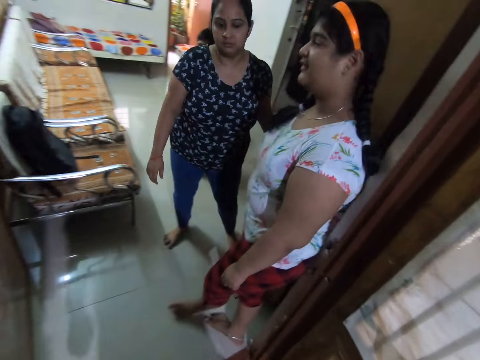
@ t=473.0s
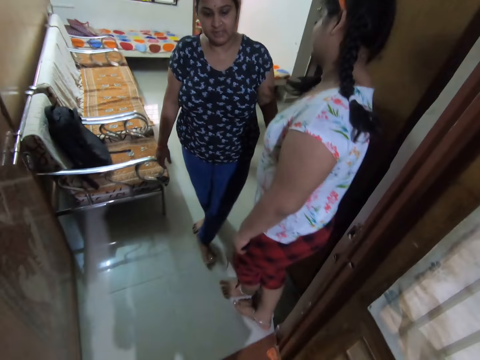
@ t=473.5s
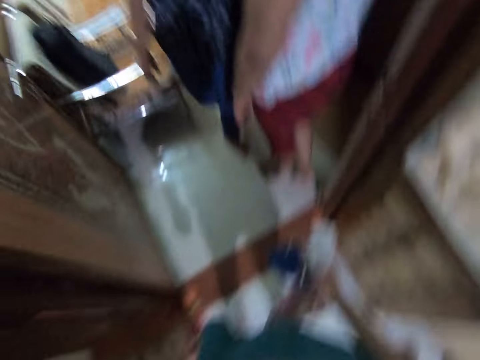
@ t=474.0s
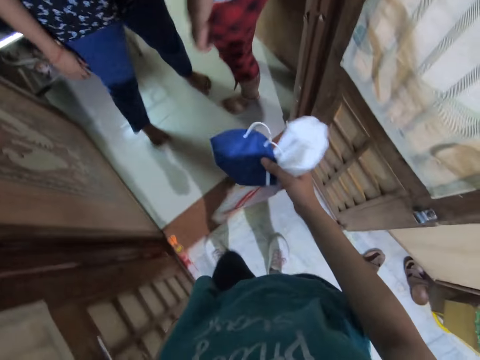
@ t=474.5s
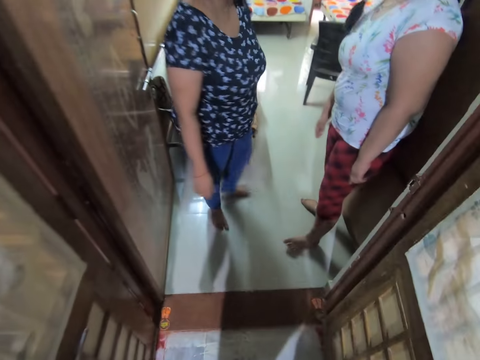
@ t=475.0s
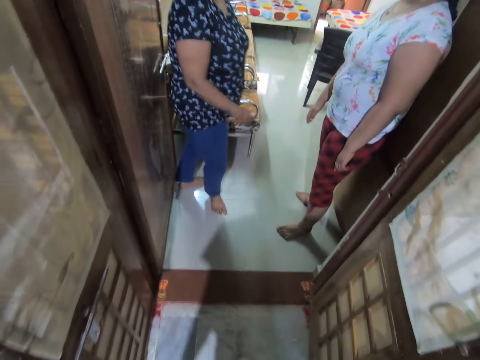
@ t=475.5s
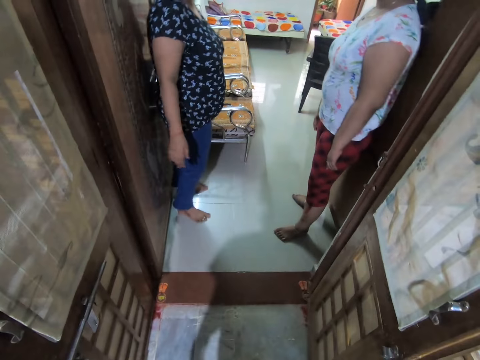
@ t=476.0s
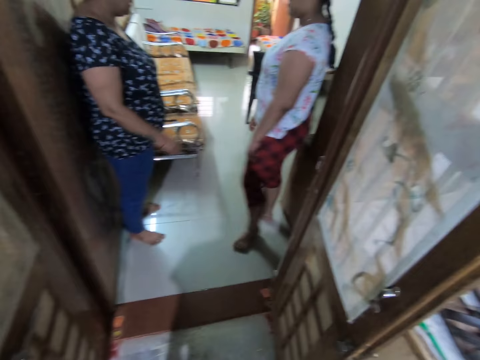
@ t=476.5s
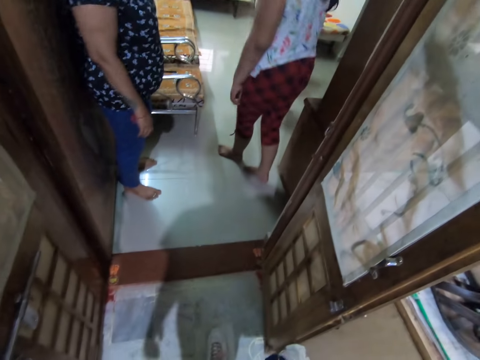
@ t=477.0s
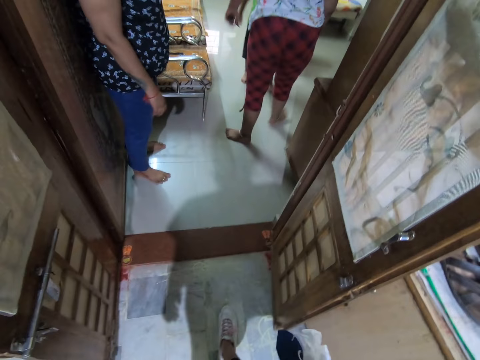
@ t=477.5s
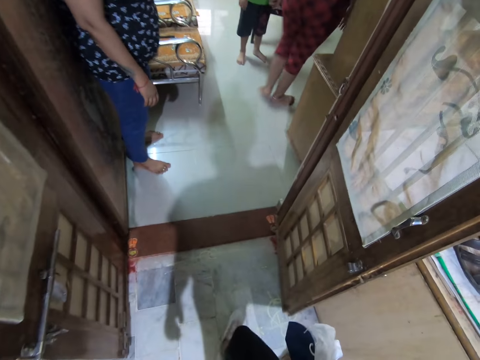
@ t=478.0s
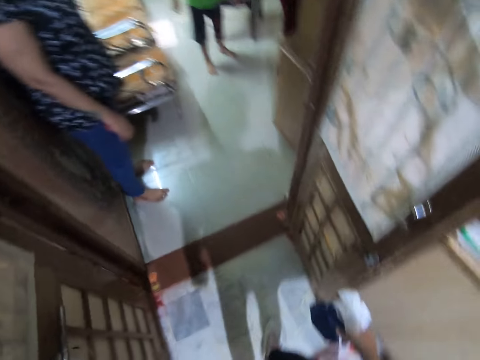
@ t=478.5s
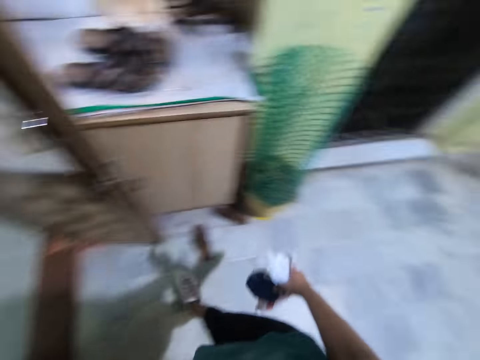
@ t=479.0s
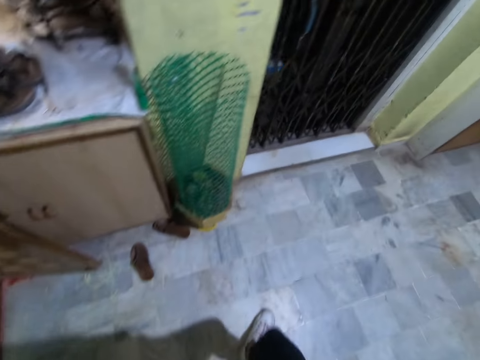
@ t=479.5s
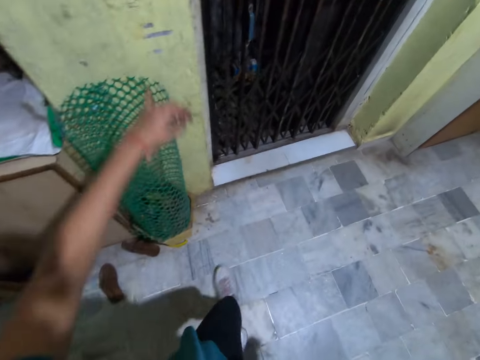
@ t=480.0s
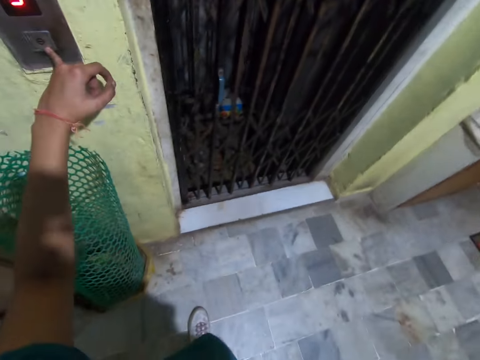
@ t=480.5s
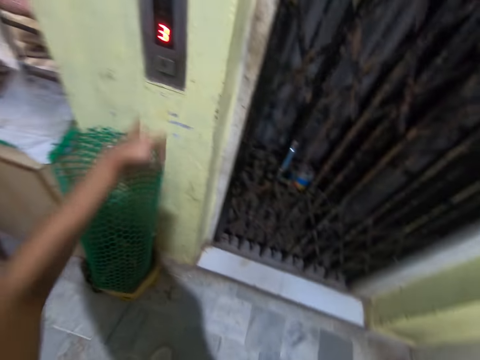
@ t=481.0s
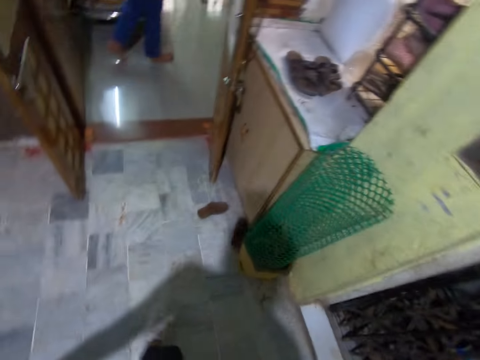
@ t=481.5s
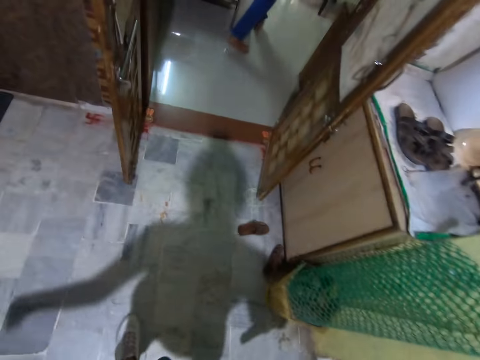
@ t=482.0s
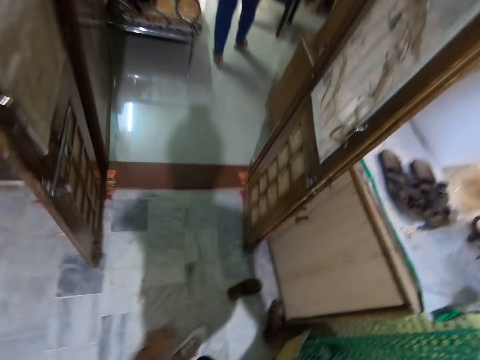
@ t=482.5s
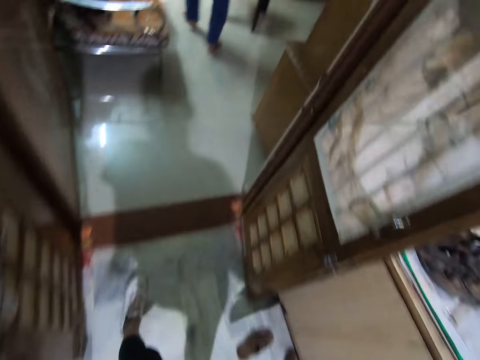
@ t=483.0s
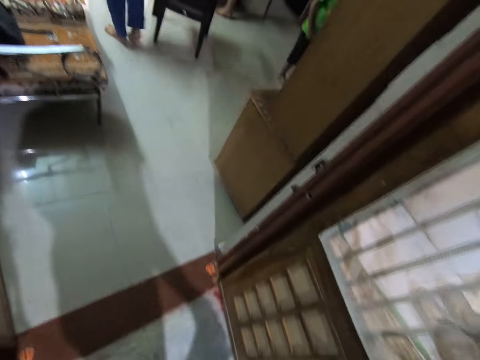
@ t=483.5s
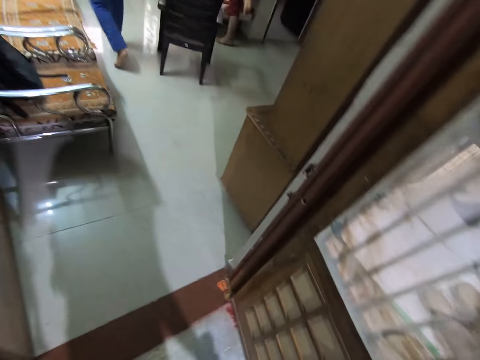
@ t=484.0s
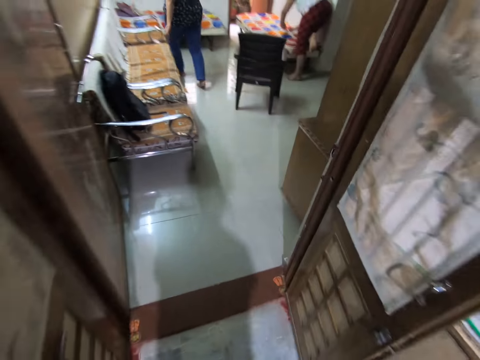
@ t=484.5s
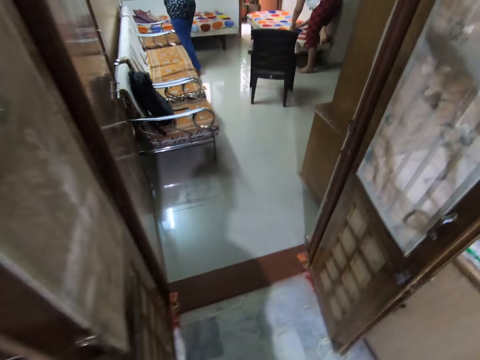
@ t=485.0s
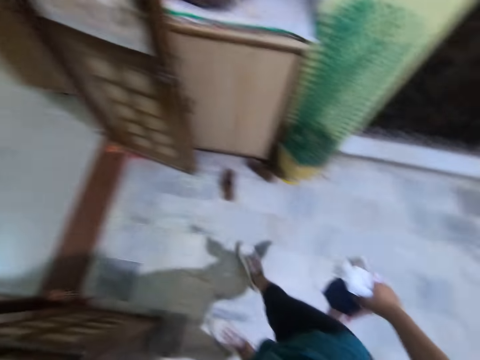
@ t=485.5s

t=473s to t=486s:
The camera wearer converses with a woman. The woman converses with a girl. The camera wearer touches an elevator button with her left hand. She converses with the woman.

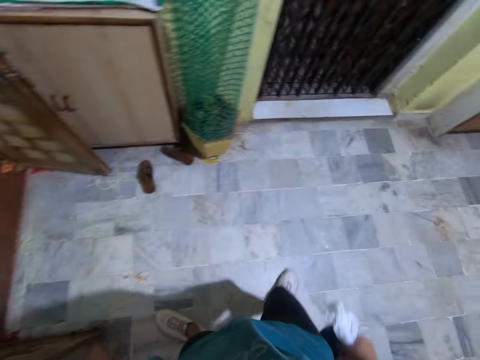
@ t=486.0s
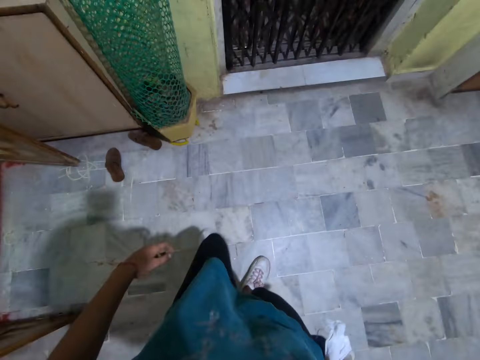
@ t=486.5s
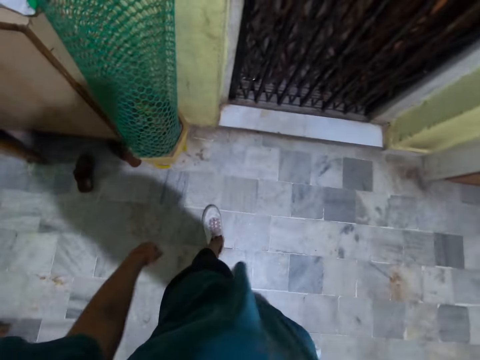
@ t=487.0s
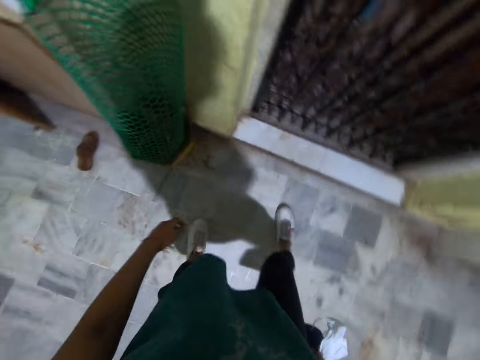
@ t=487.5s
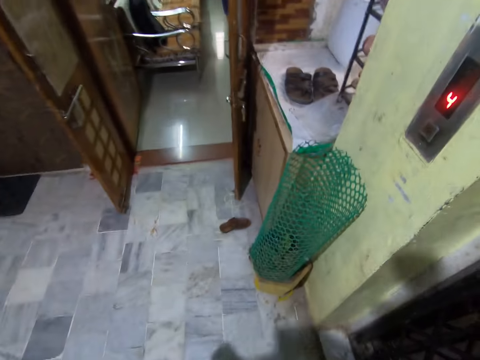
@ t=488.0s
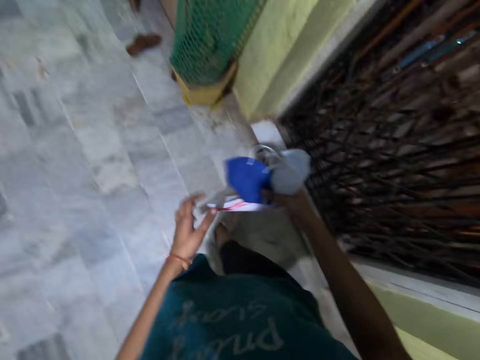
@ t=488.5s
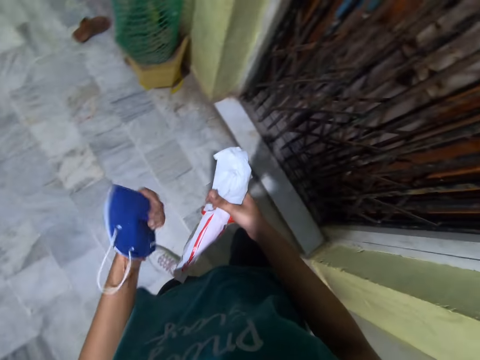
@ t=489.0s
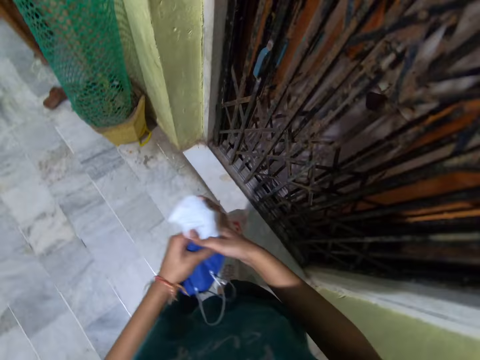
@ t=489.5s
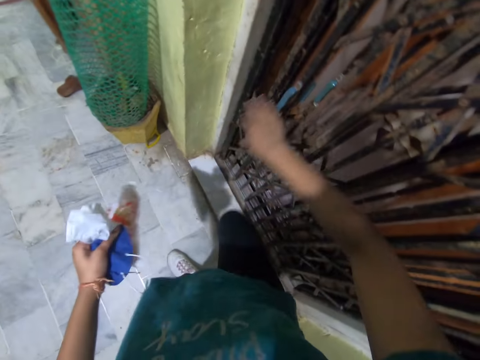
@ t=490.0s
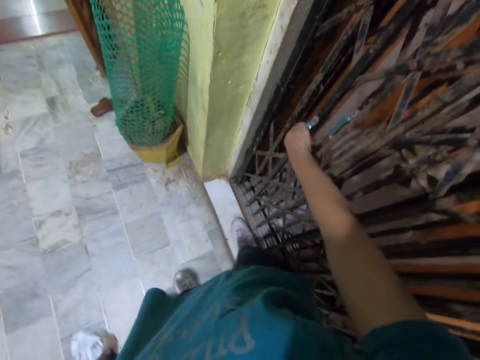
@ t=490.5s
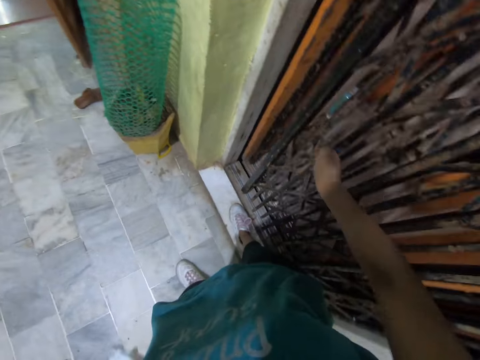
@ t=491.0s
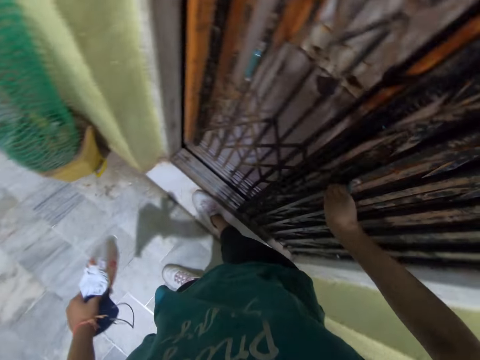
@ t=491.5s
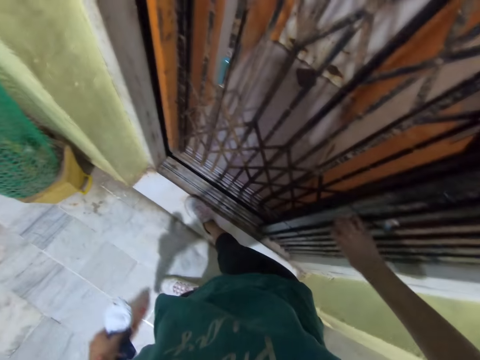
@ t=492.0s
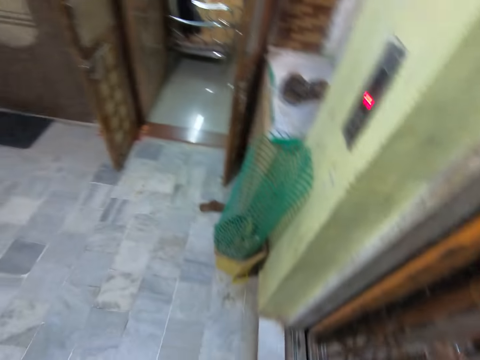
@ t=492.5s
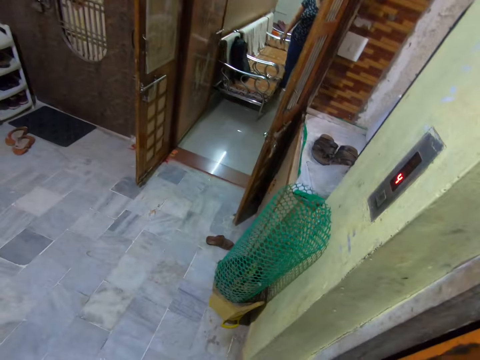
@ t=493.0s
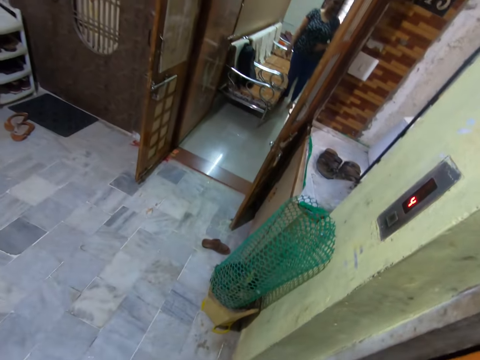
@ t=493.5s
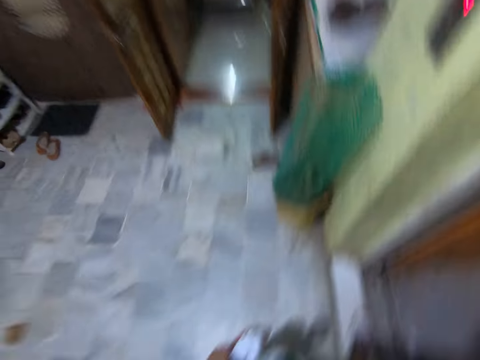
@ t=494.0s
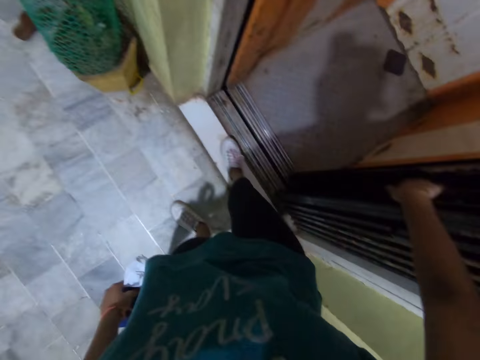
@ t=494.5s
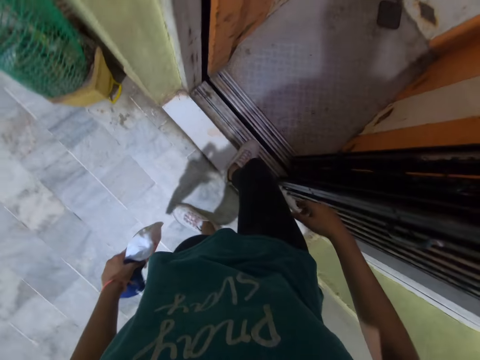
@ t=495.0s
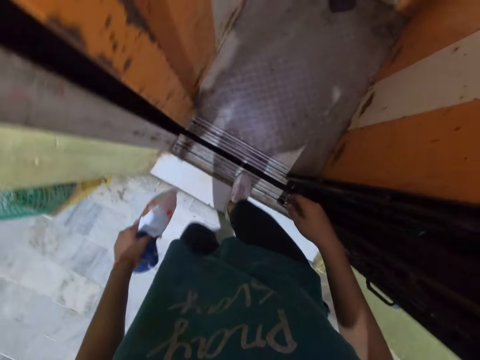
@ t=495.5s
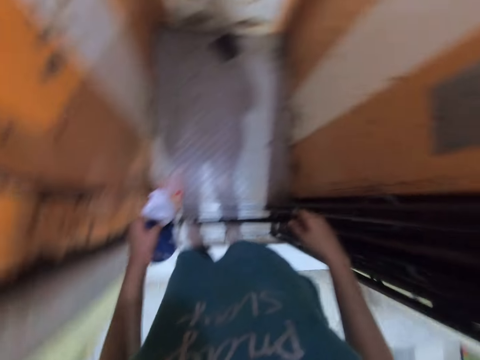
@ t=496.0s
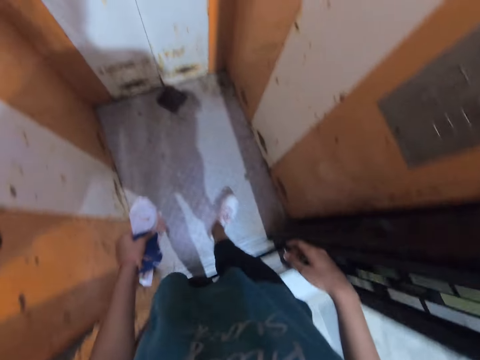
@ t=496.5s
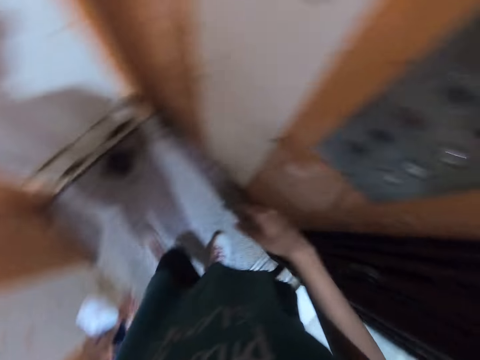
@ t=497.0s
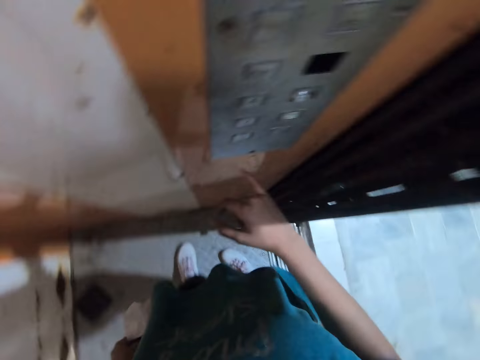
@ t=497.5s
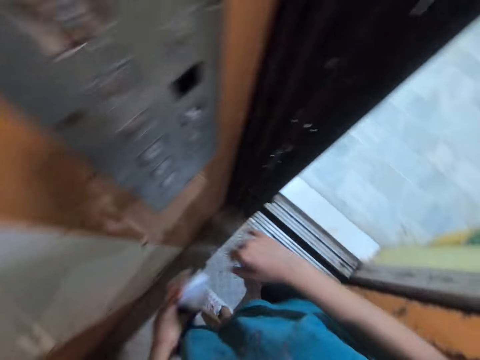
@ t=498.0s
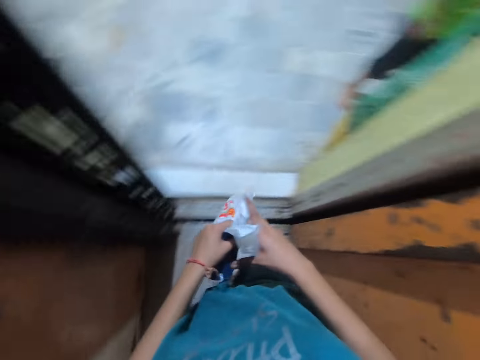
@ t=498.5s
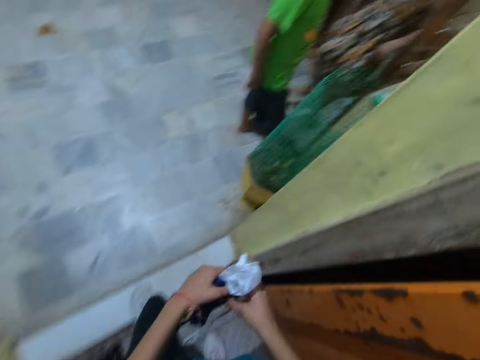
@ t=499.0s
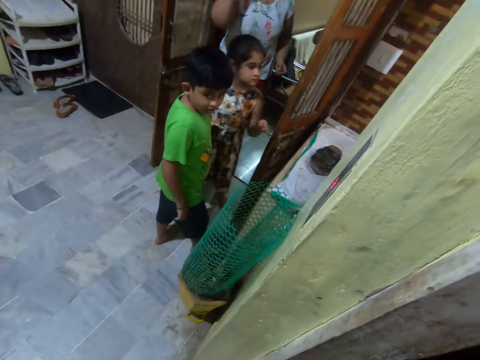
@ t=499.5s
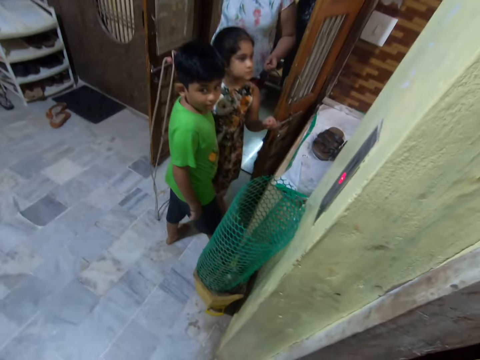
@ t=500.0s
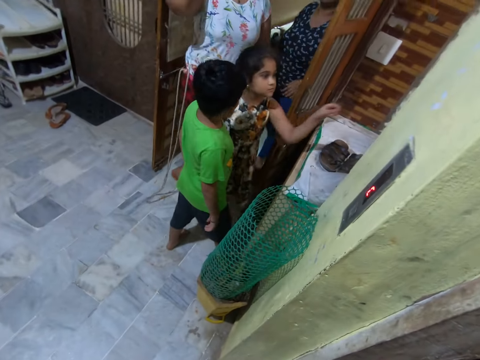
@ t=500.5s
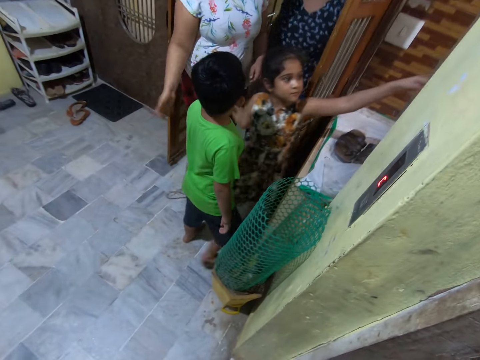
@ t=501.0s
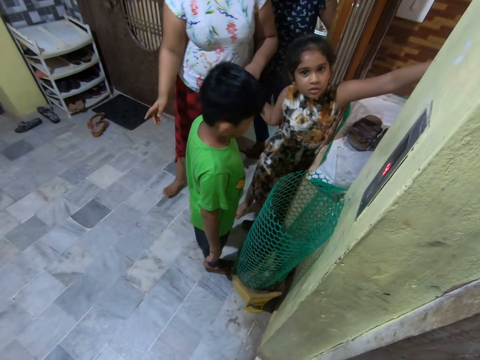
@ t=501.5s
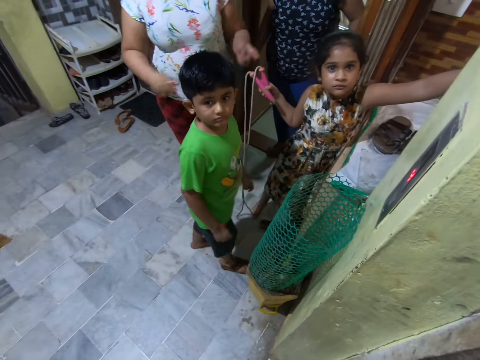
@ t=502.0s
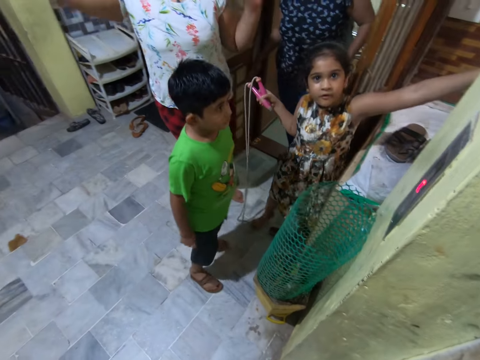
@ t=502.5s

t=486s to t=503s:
The camera wearer picks the mask in her right hand with her left hand. She passes the nylon from her right hand to her left hand. She opens the elevator doors. She slides a gate with her right hand. She walks into the elevator. She touches the nylon with her left hand. She walks out of the elevator. She converses with the girl. Another girl holds a skipping rope with her right hand.
